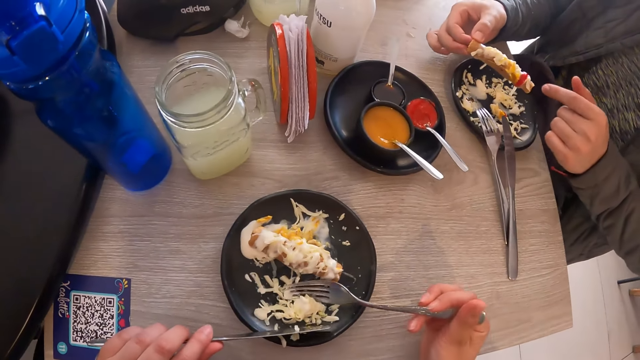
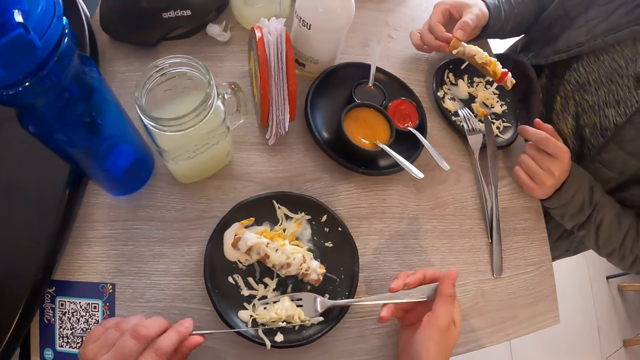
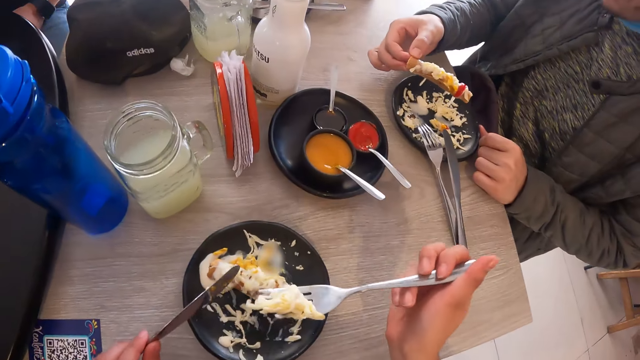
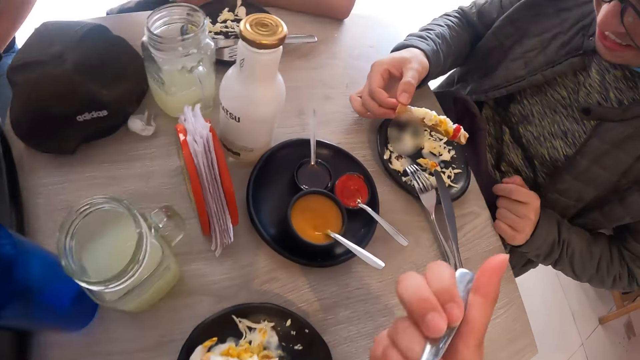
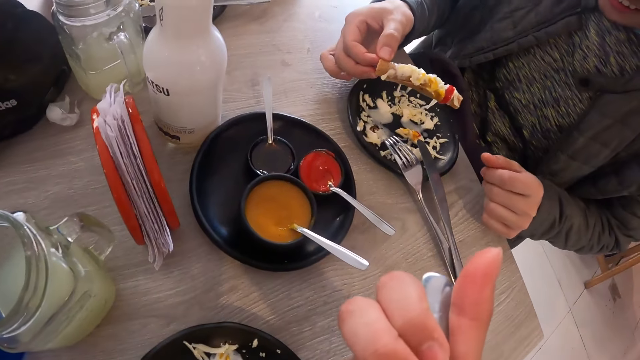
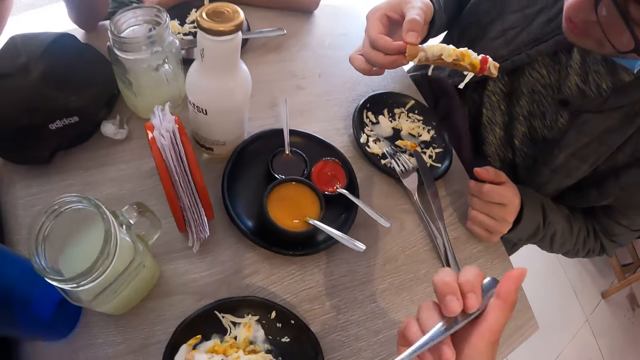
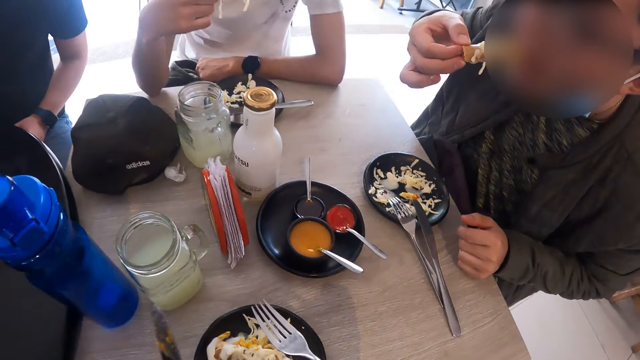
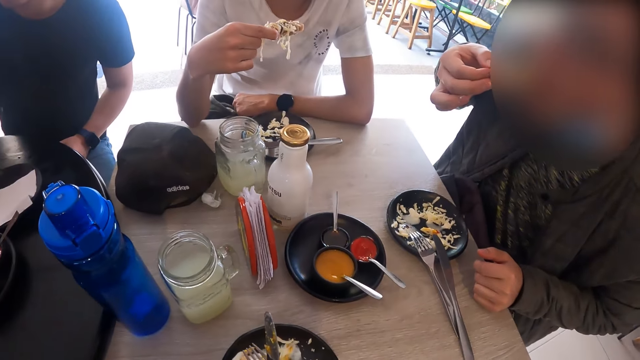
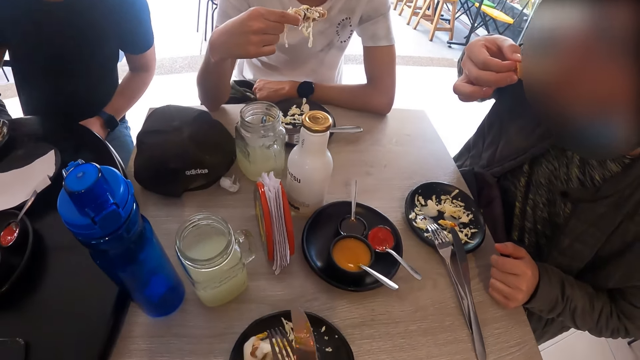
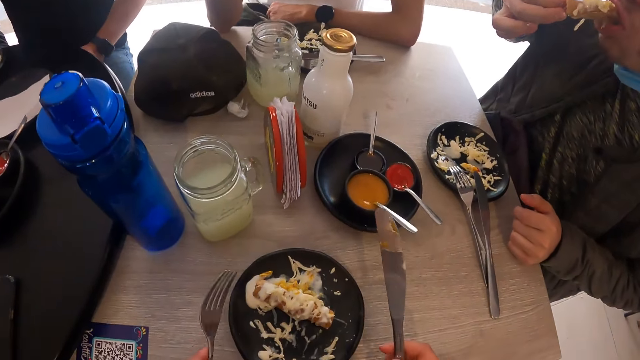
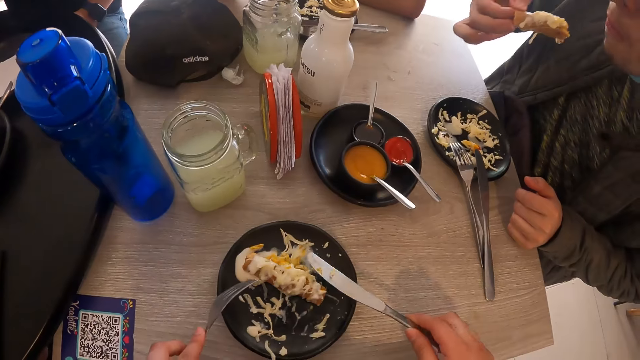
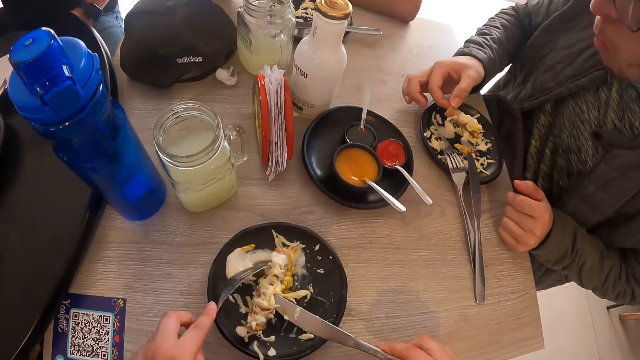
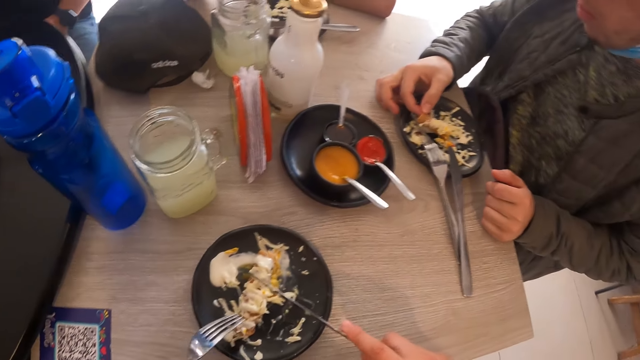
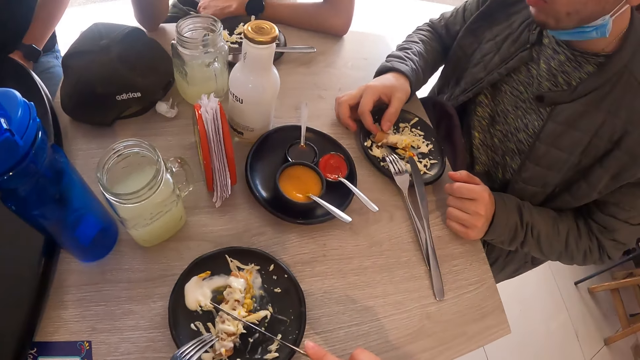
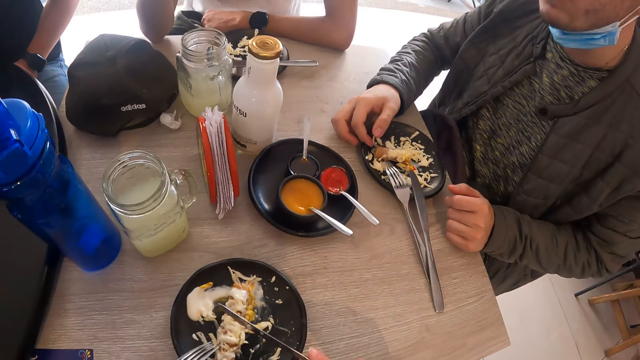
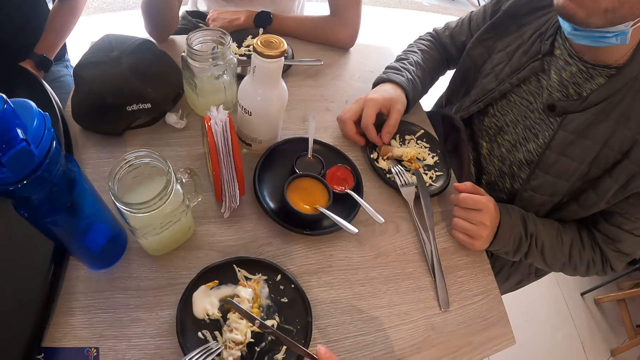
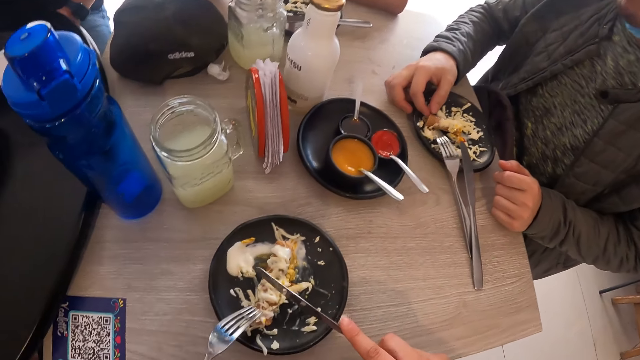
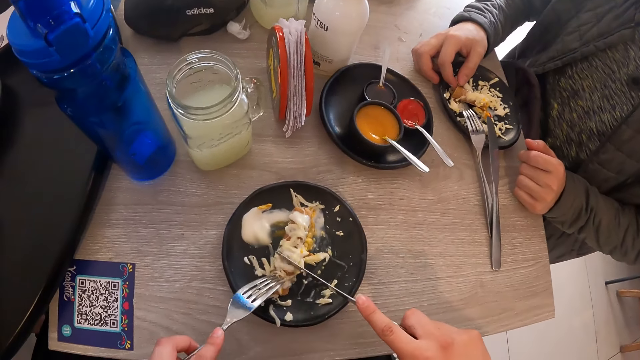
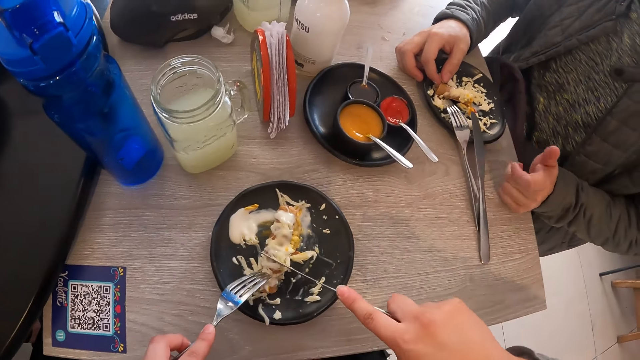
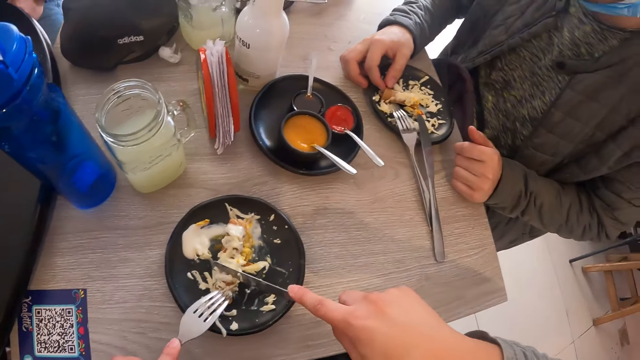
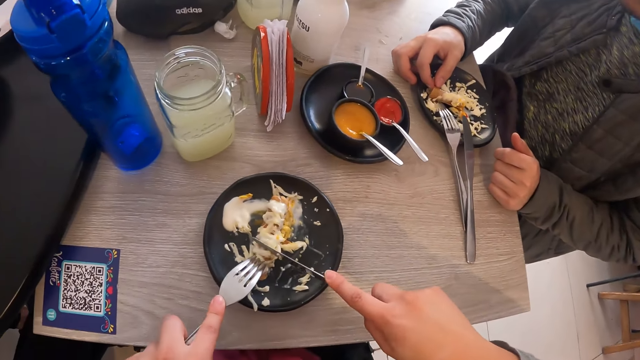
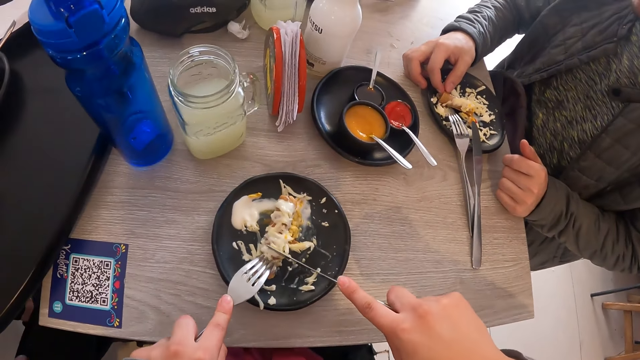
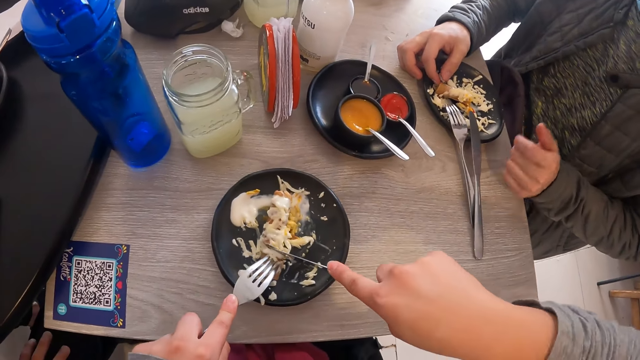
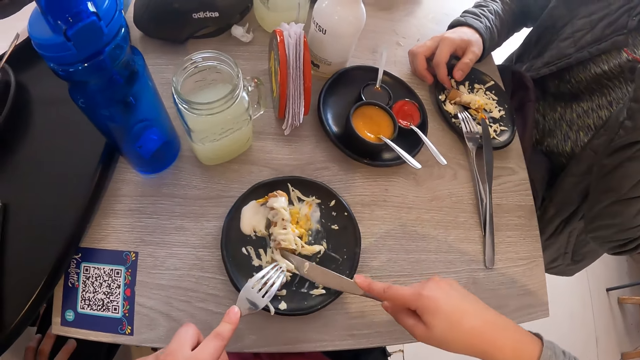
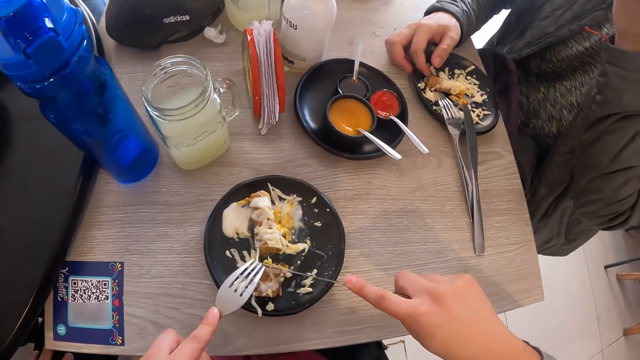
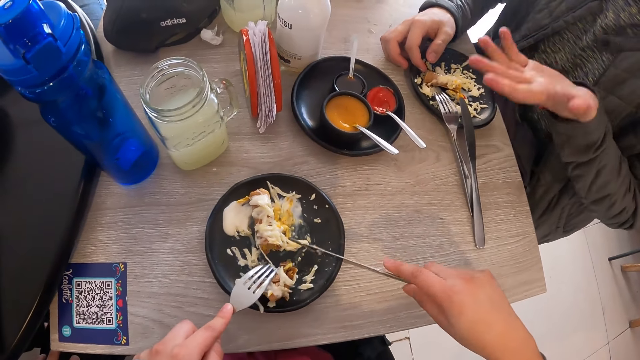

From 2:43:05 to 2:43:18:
The camera wearer gathers the portion of food on the fork in his right hand with the knife in his left hand. He takes the portion of food from the plate with the fork in his right hand. He eats the portion of food from the fork in his right hand. A man eats the sausage in his right hand. The man drops the sausage on the plate with his right hand. The camera wearer places the fork on the sausage in the plate with his left hand. He places the knife on the sausage in the plate with his right hand. He cuts the sausage in the plate with the dinner knife in his right hand.

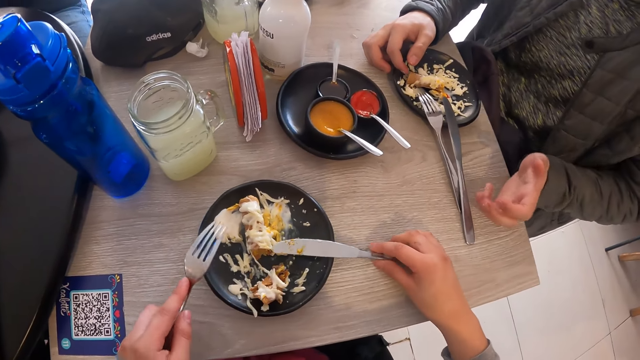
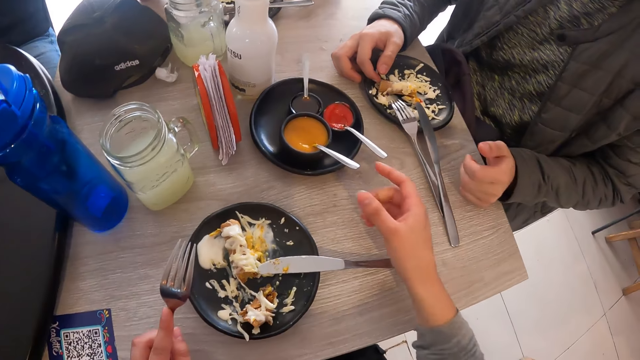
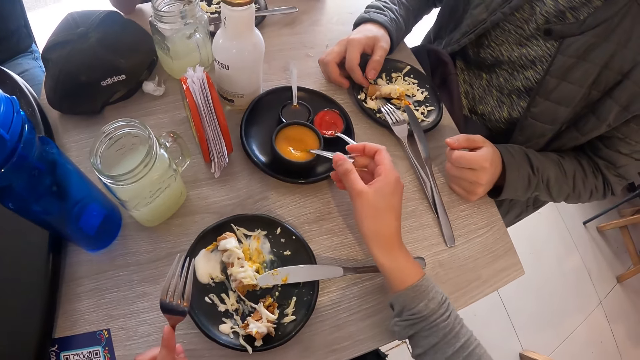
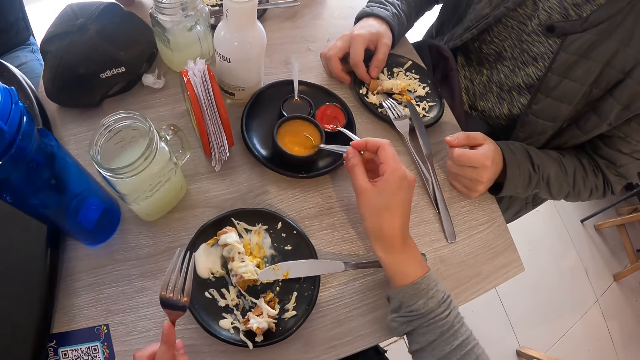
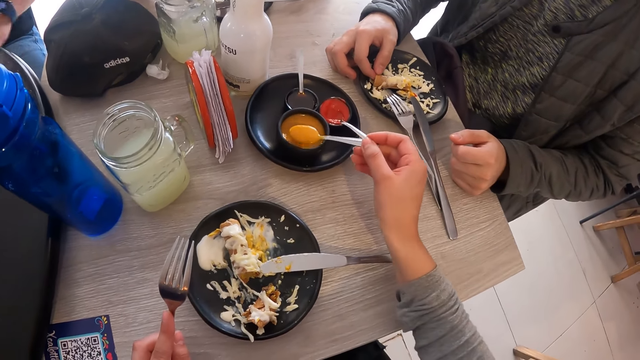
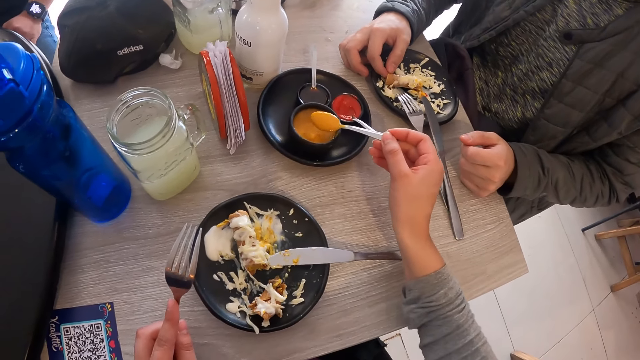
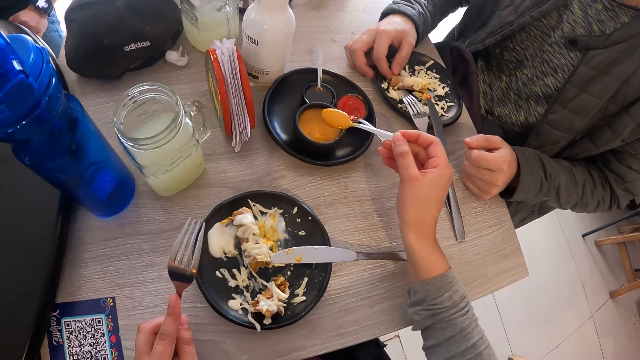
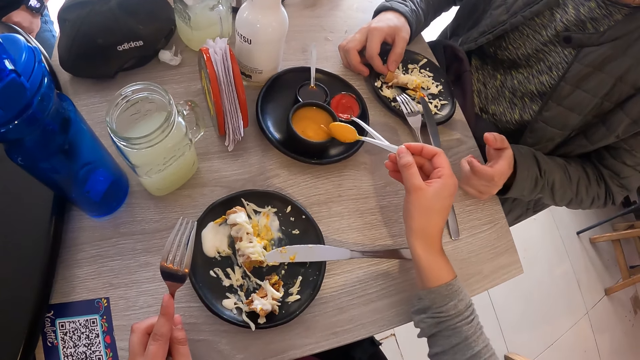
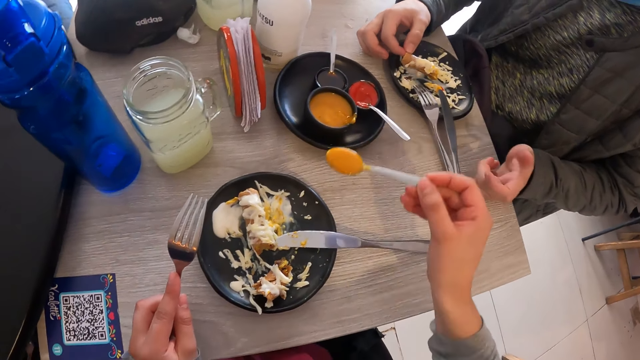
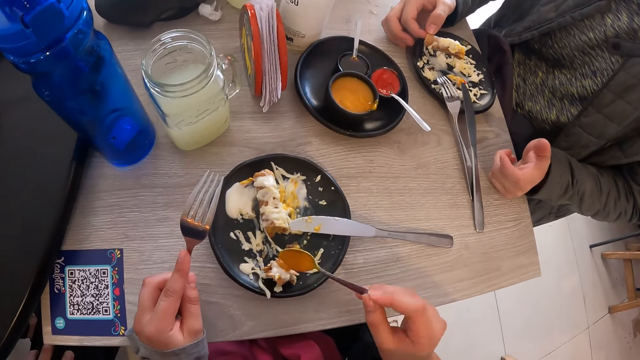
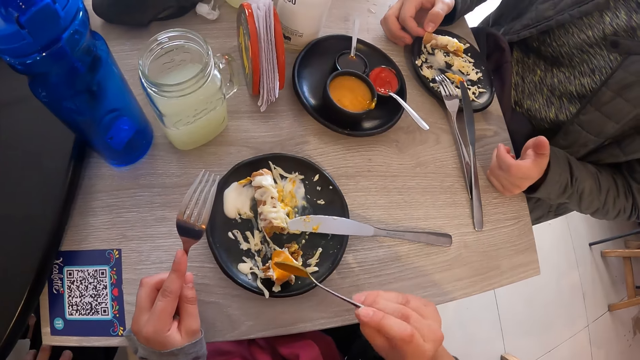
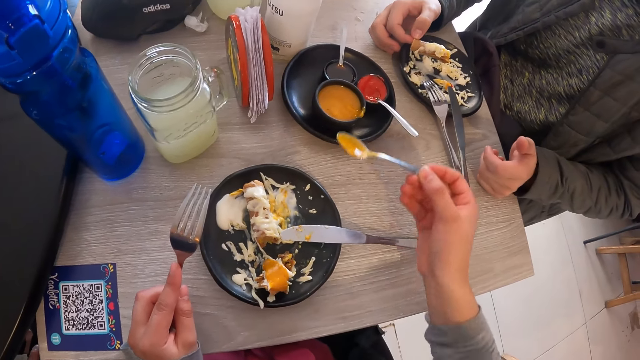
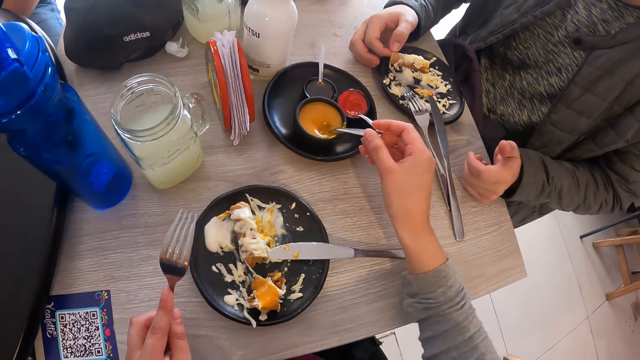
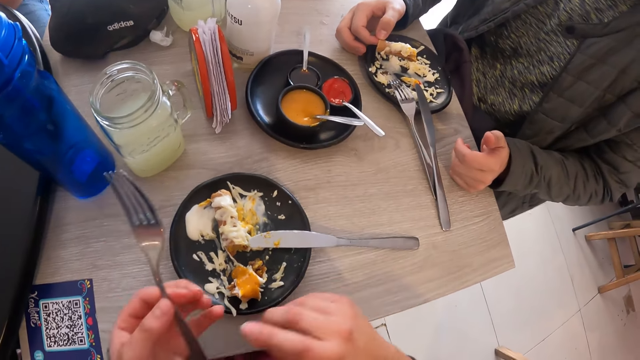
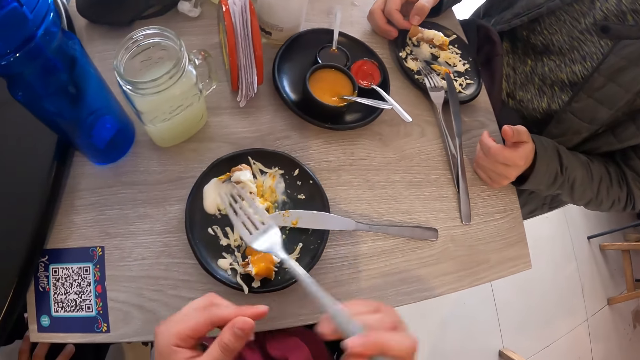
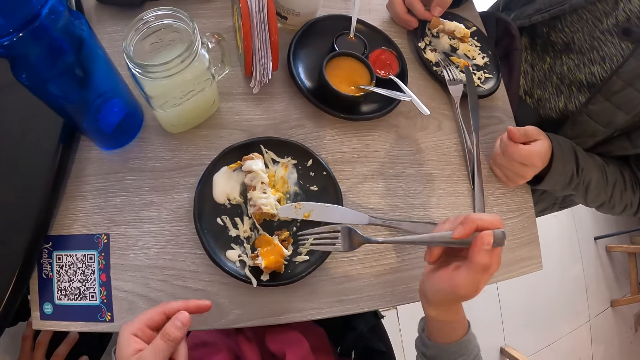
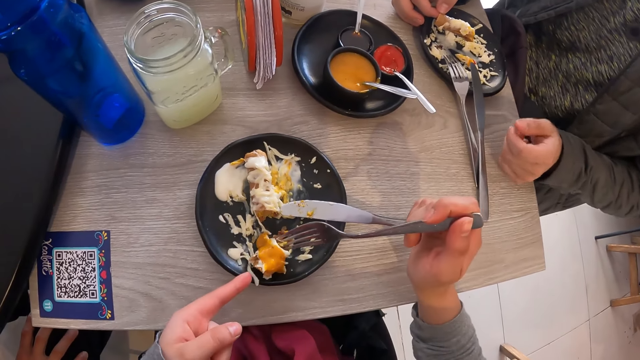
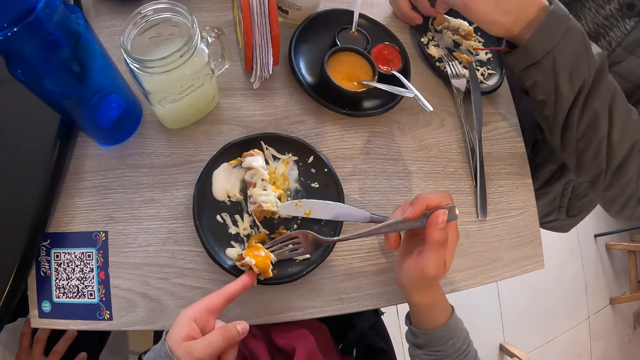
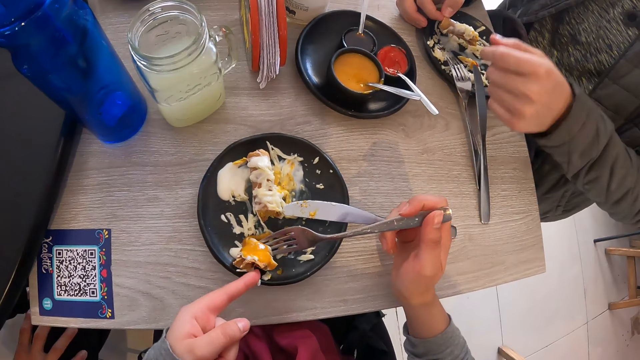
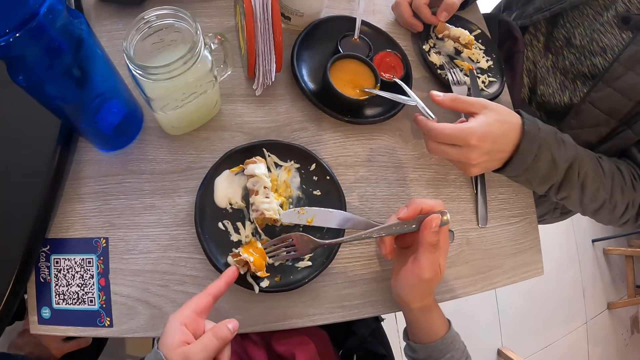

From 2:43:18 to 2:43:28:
The camera wearer puts the dinner knife down. He takes some sauce from the sauce plate with the spoon in his right hand. He picks up the spoon. A man takes the sausage from the plate with his right hand. The camera wearer pours the sauce on the plate with the spoon in his right hand. He drops the spoon in the sauce plate with his left hand. He passes the fork from his left hand to his right hand. He takes a piece of sausage from the plate with the fork in his right hand. He places his left hand on the piece of sausage on the plate.
